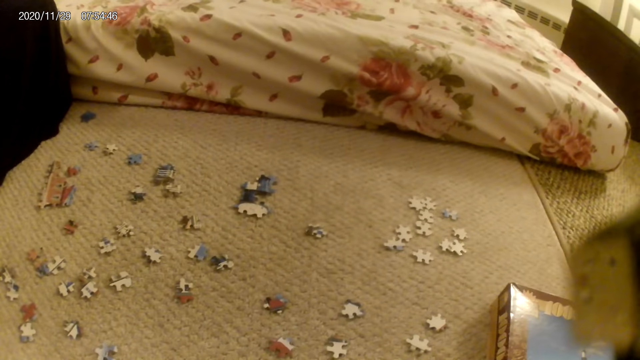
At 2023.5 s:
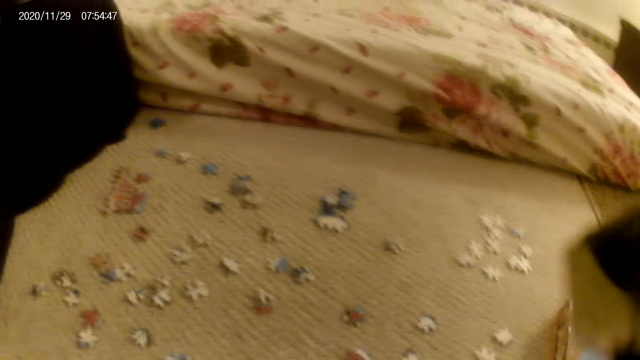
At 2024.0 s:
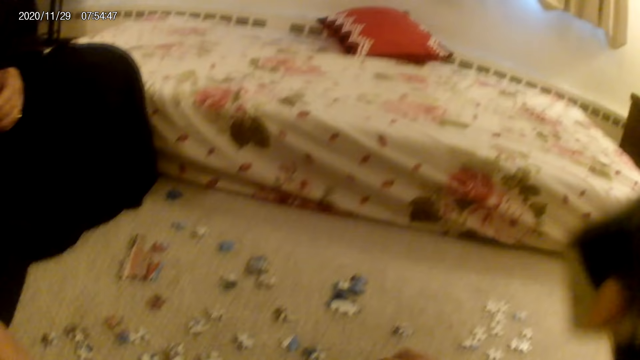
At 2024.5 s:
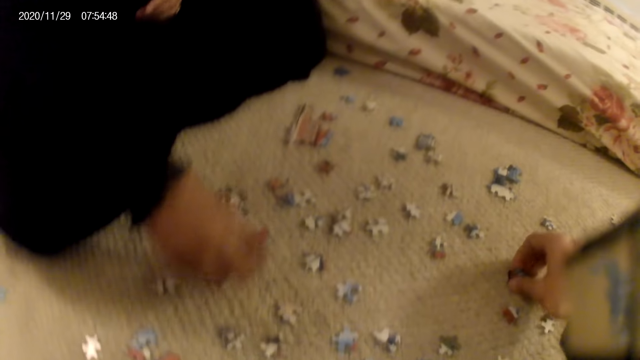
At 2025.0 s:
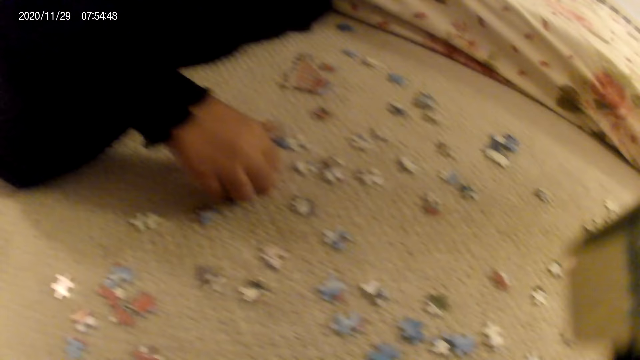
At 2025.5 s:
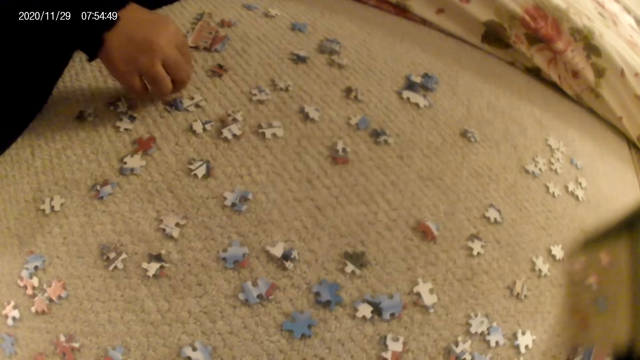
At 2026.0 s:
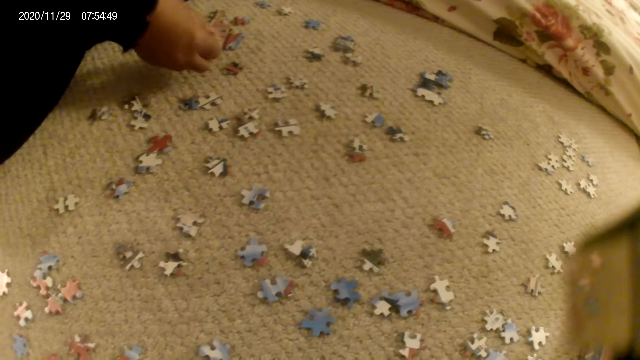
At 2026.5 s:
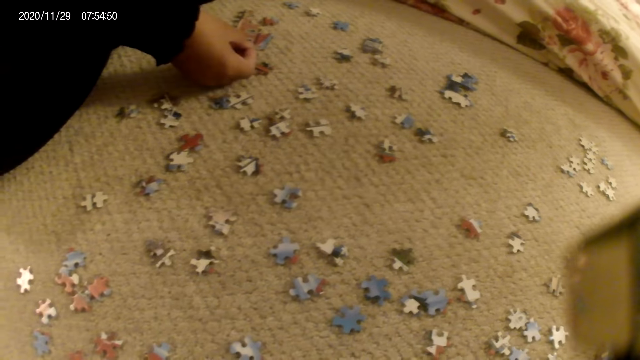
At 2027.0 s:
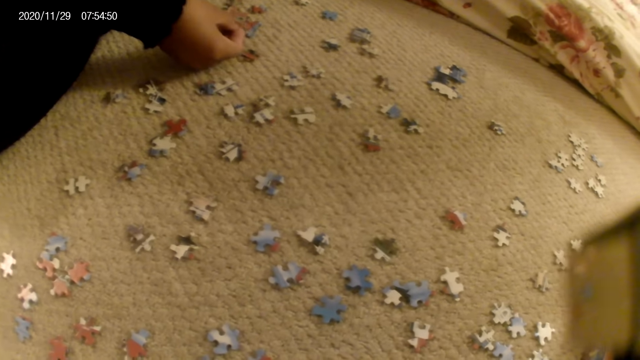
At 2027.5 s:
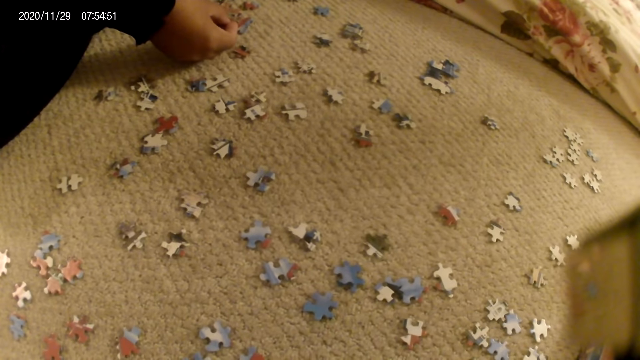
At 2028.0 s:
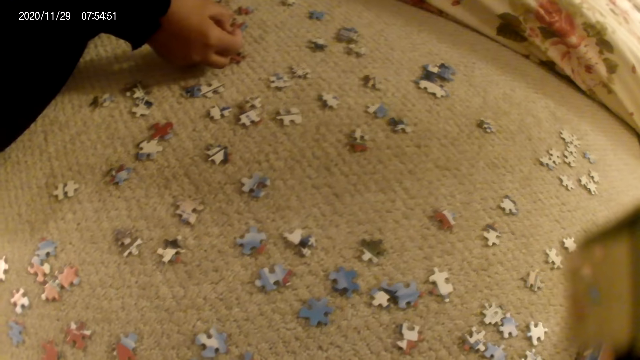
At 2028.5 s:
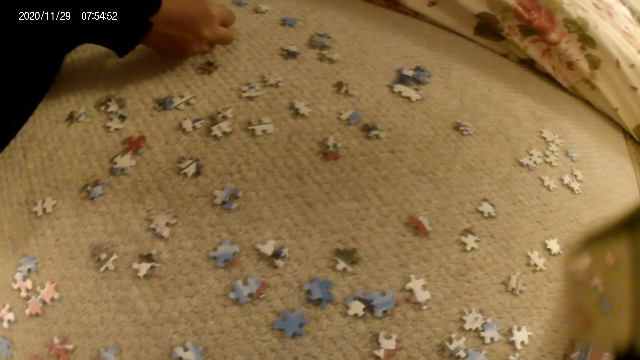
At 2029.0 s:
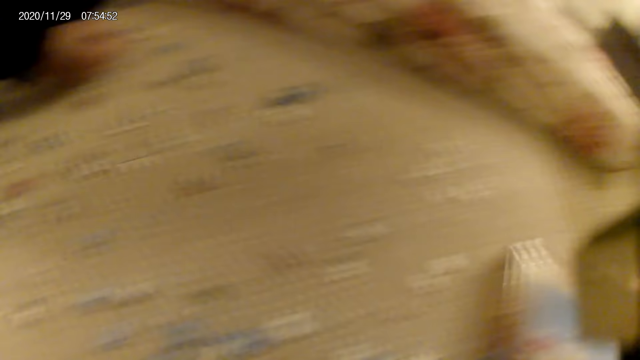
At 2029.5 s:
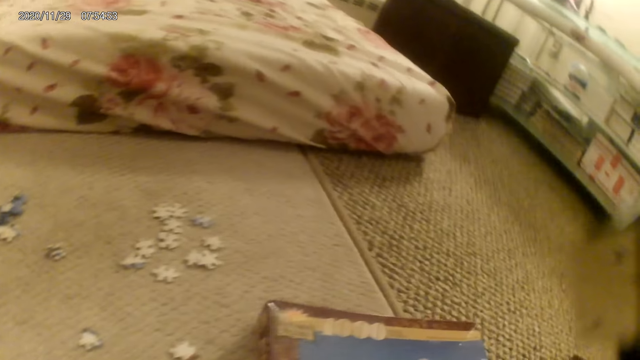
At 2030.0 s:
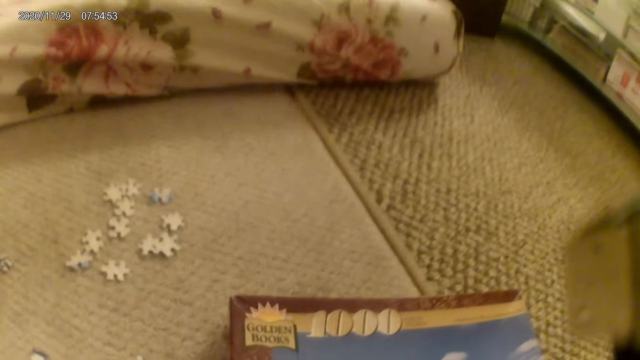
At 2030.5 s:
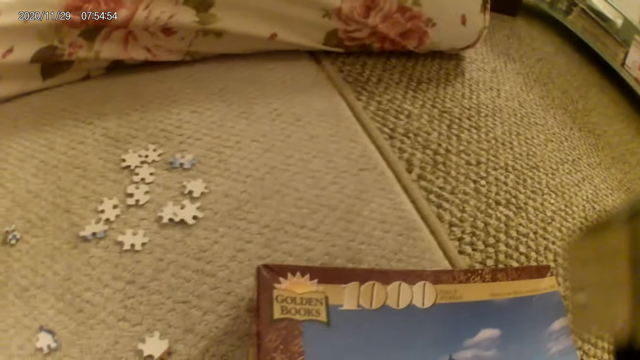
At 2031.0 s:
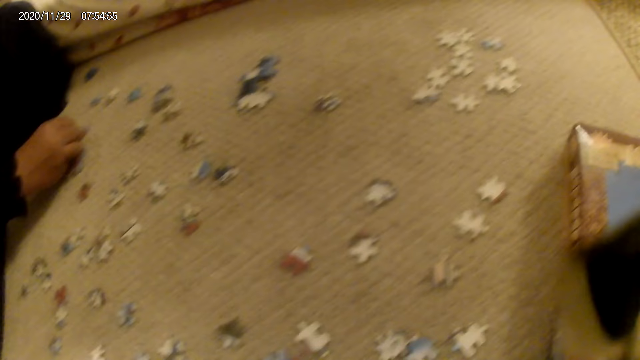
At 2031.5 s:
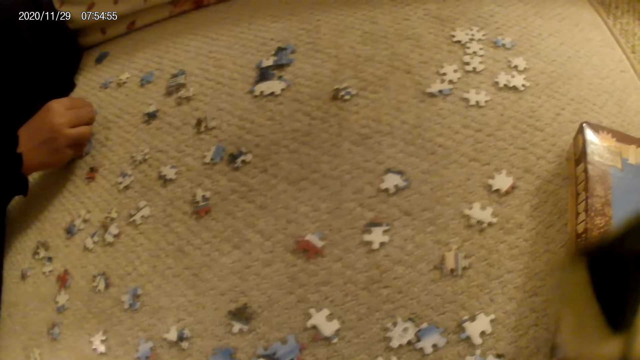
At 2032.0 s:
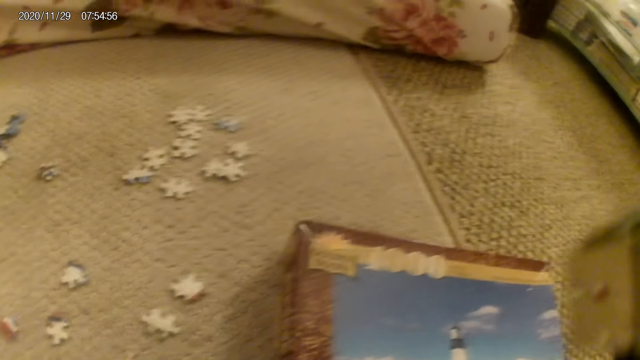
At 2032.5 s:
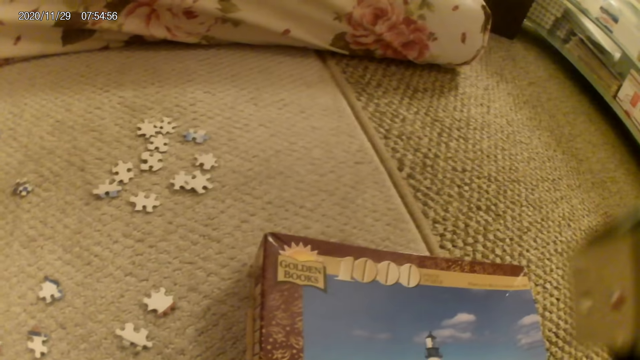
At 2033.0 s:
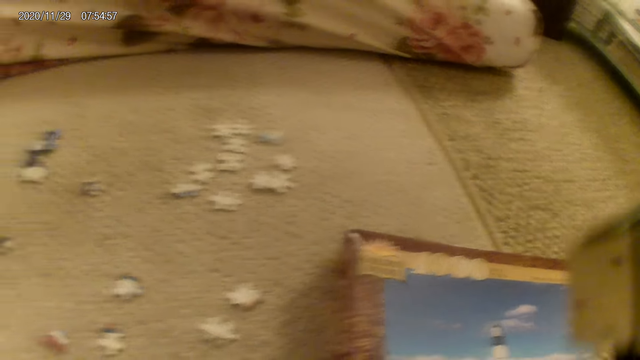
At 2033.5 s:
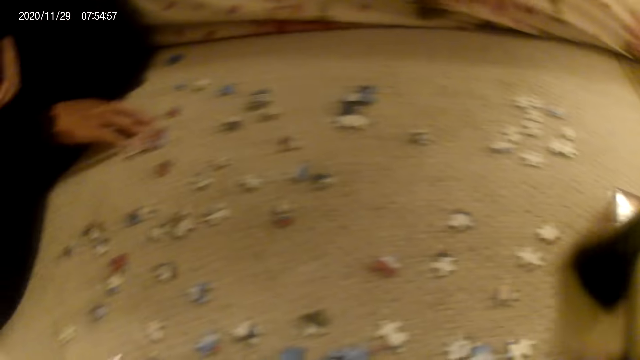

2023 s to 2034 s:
The camera wearer picks up a puzzle piece. A lady touches a puzzle piece. The lady picks up the puzzle piece, stares at the puzzle piece and fits the puzzle piece in the puzzle structure. The camera wearer stares at the puzzle box. They look around. They stare at the puzzle box.

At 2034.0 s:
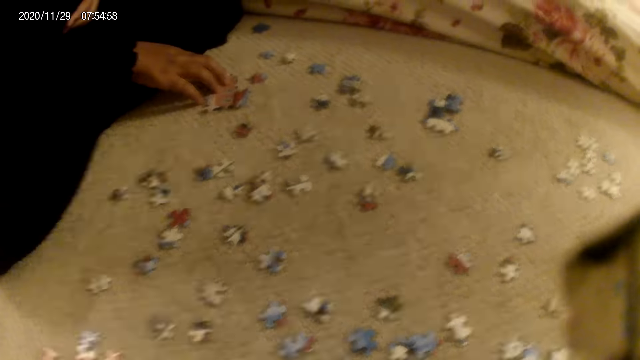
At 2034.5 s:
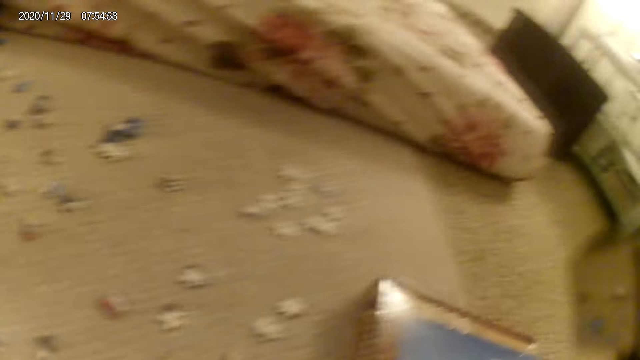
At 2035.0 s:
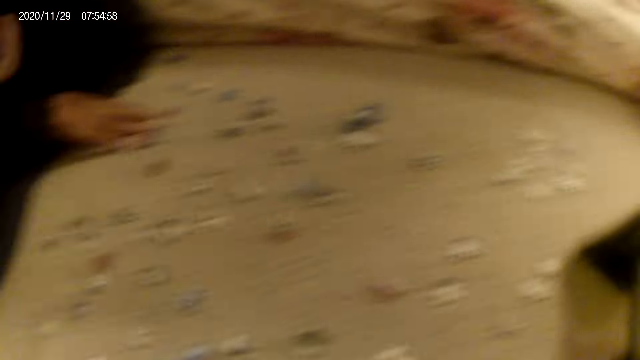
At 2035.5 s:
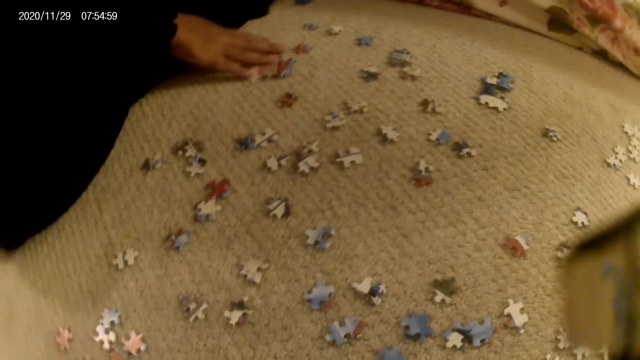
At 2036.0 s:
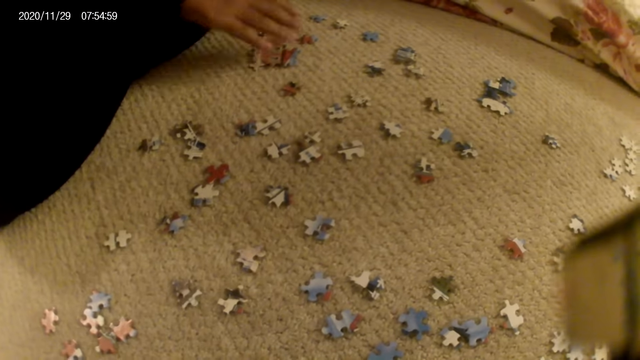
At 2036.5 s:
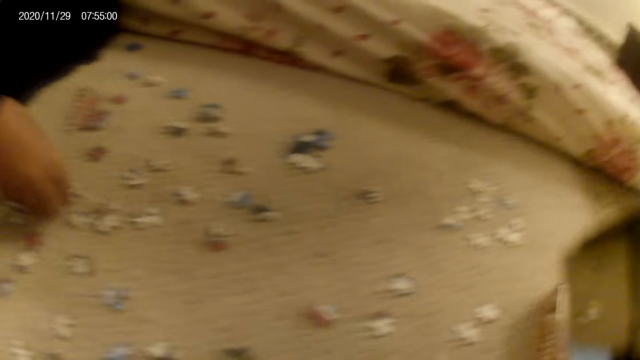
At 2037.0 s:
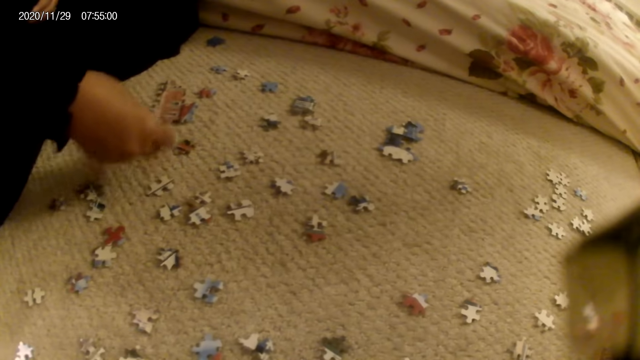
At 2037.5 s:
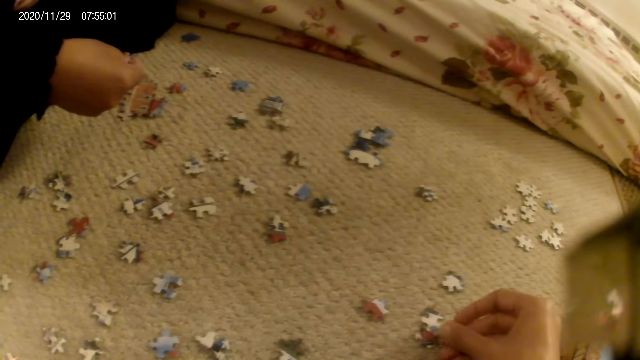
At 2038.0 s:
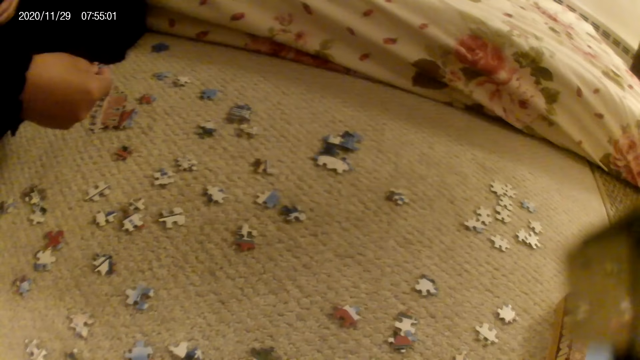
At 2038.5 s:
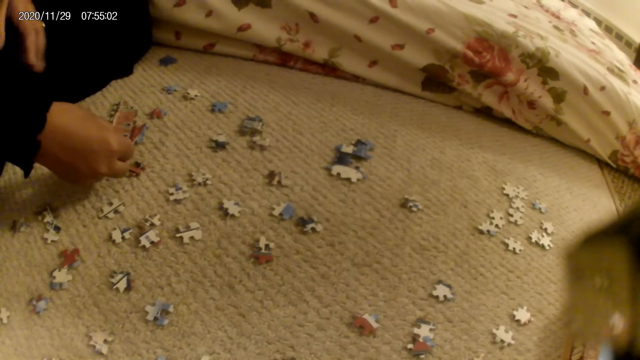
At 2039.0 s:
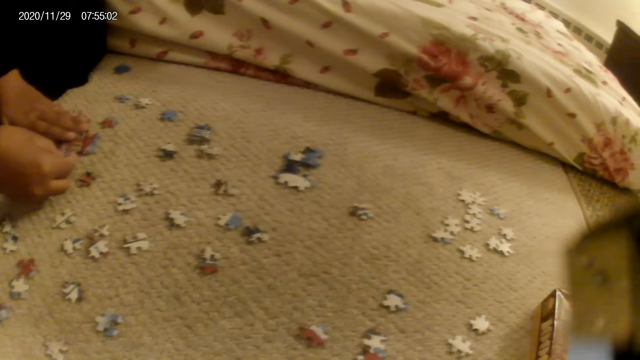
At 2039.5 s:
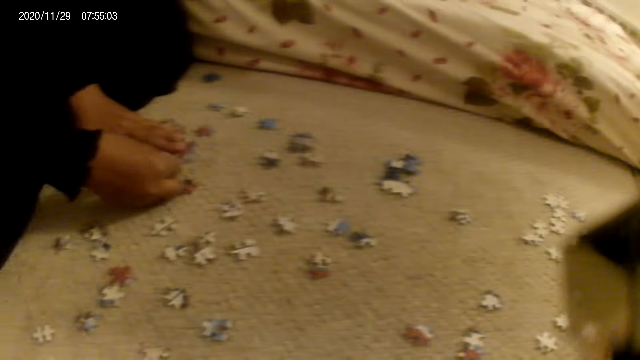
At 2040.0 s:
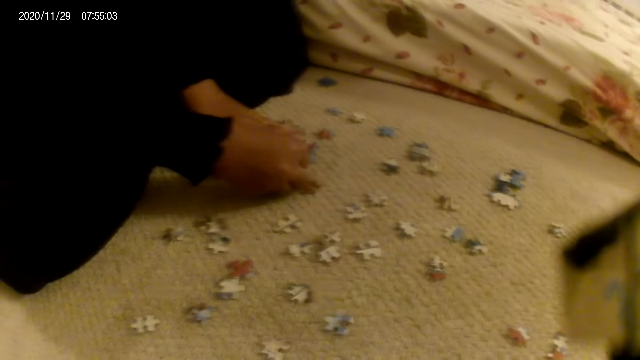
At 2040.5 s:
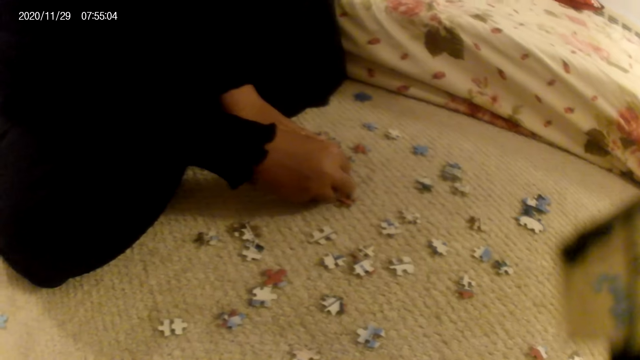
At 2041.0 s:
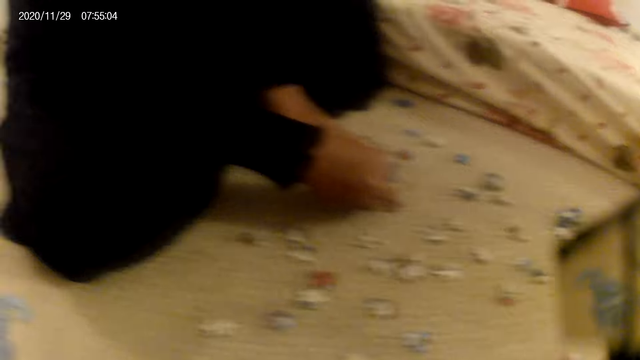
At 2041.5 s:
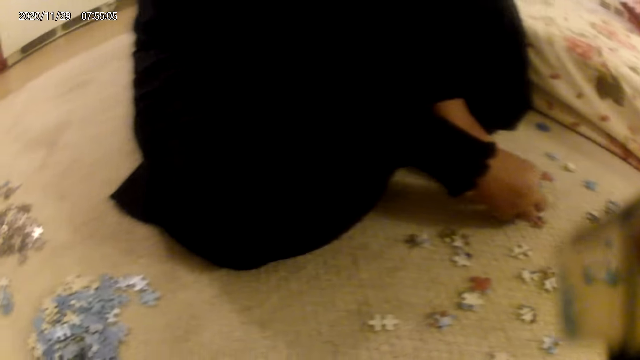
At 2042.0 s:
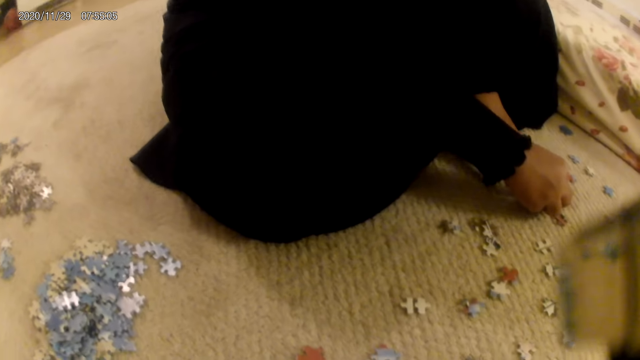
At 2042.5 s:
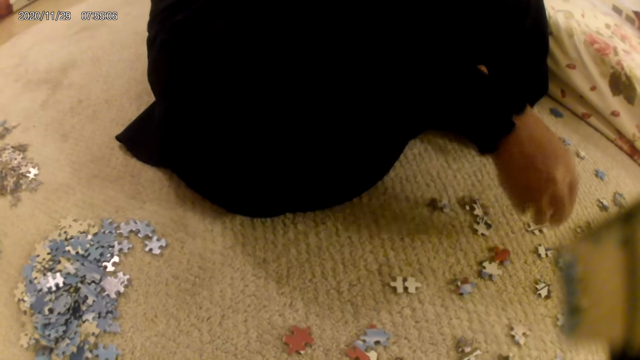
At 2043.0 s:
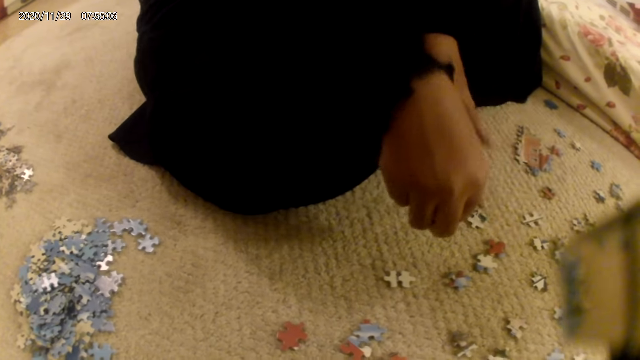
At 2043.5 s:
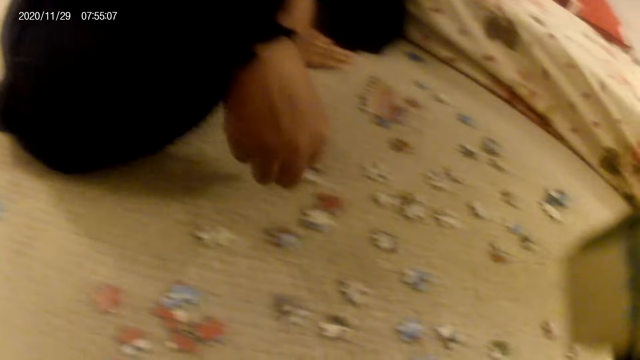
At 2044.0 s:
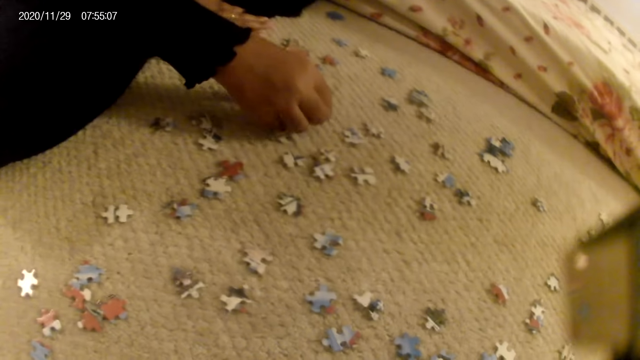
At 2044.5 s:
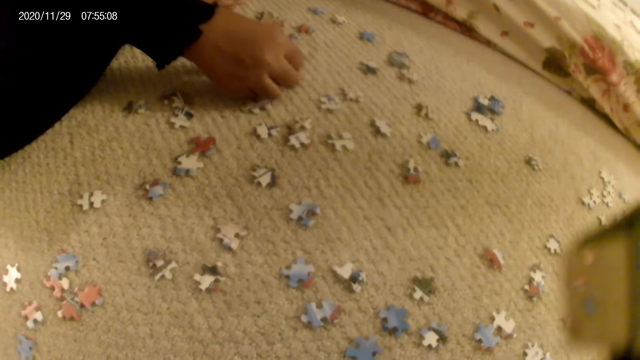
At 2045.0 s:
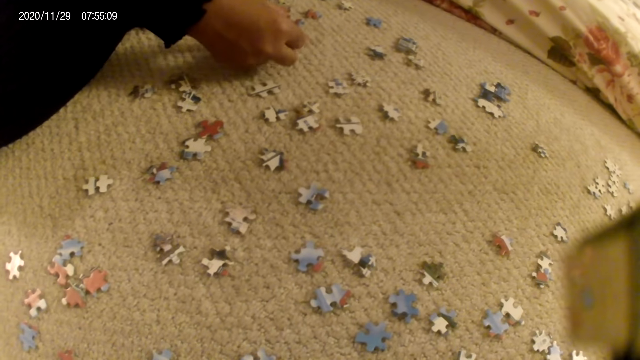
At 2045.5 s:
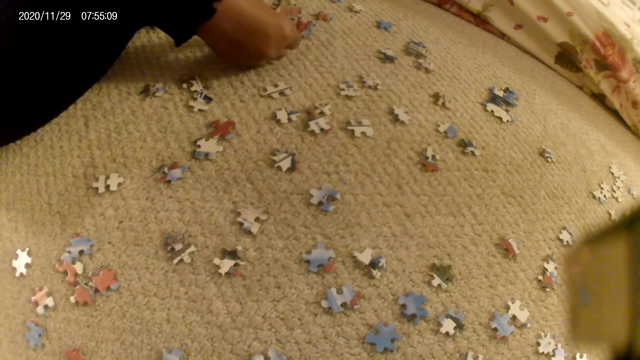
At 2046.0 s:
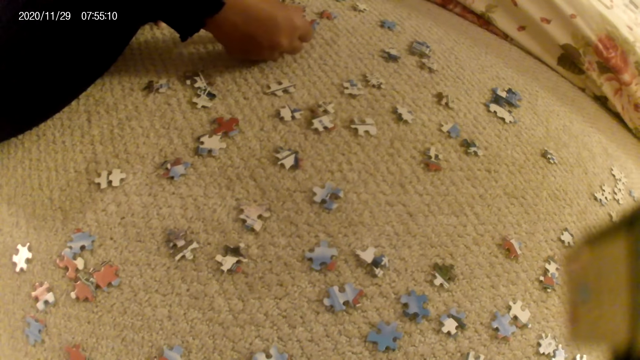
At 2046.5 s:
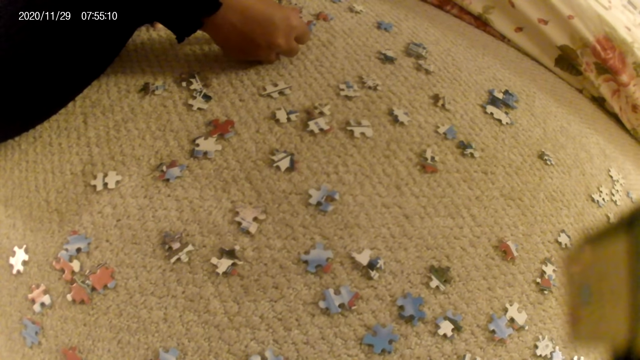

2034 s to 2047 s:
The camera wearer looks around. A lady holds the puzzle structure. The camera wearer stares at the puzzle box. They look around. The lady shakes her hand. The lady picks up a puzzle piece and stares at the puzzle piece. The camera wearer drops a puzzle piece on the floor. They look around. The lady places a hand on the puzzle structure. The lady fits the puzzle piece in the puzzle structure. The lady picks up a puzzle piece and fits the puzzle piece in the puzzle structure.
